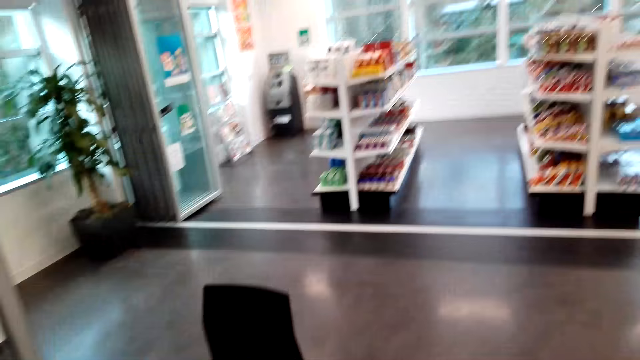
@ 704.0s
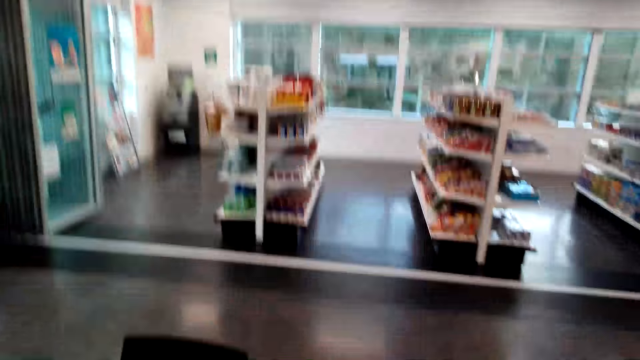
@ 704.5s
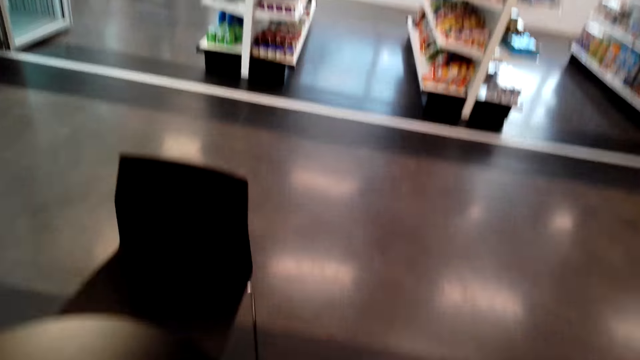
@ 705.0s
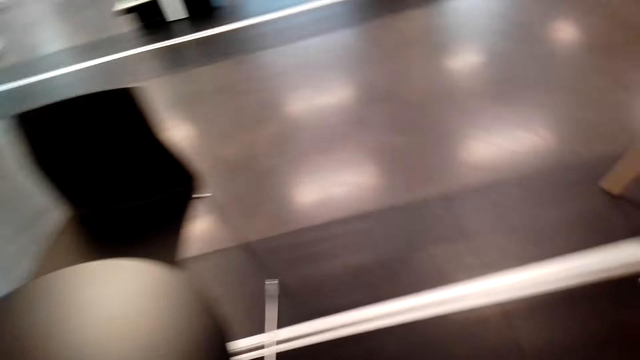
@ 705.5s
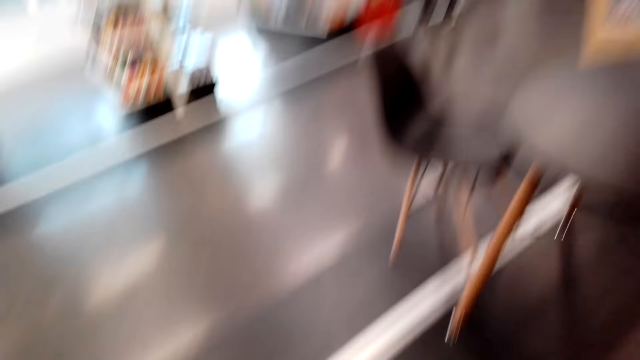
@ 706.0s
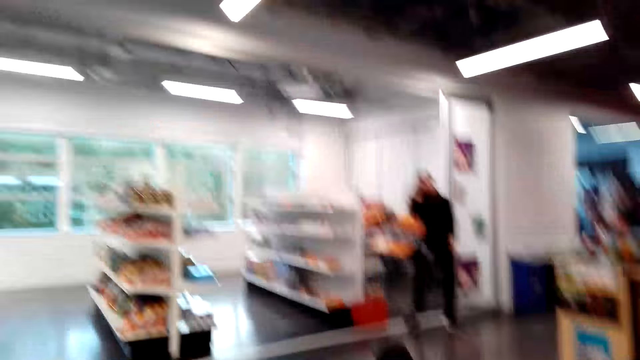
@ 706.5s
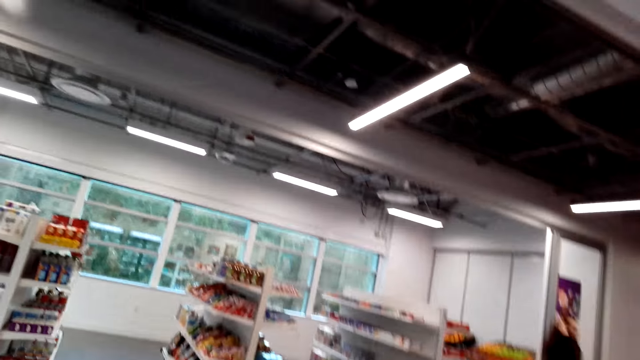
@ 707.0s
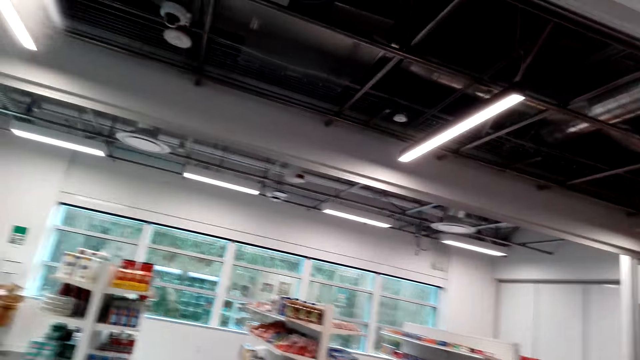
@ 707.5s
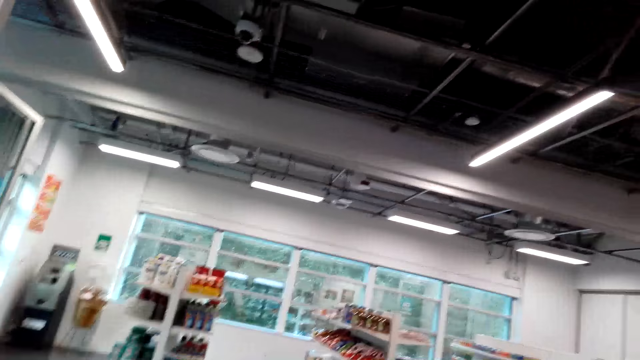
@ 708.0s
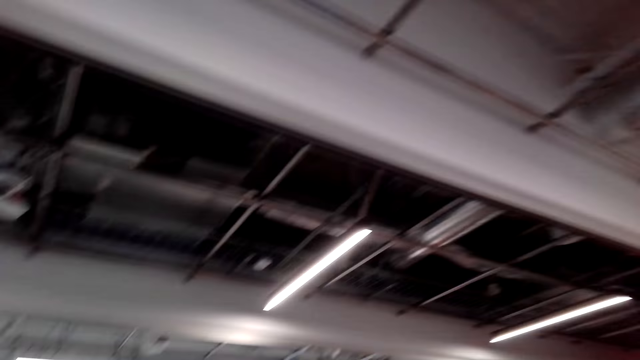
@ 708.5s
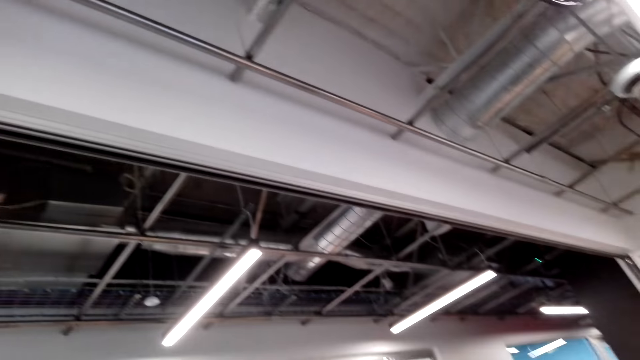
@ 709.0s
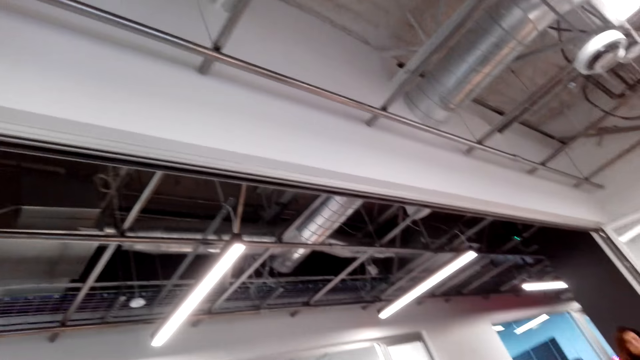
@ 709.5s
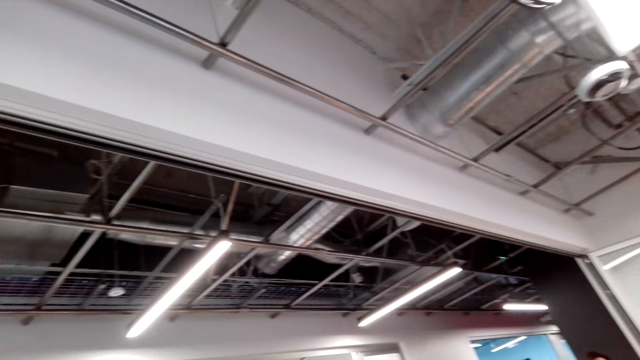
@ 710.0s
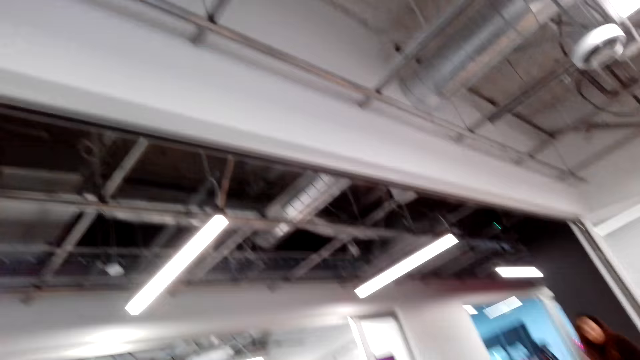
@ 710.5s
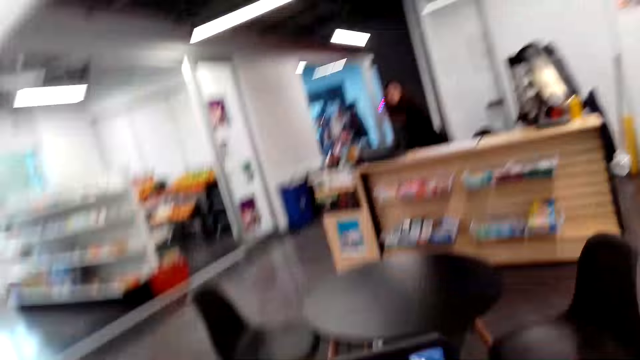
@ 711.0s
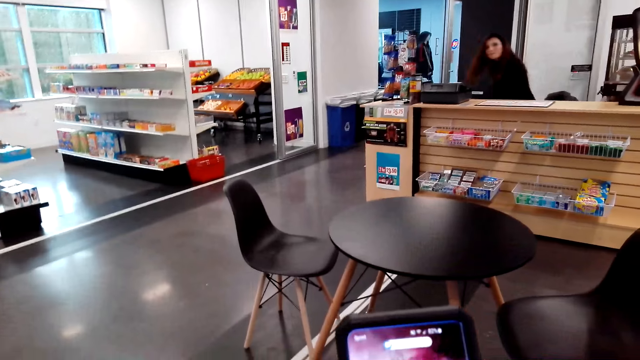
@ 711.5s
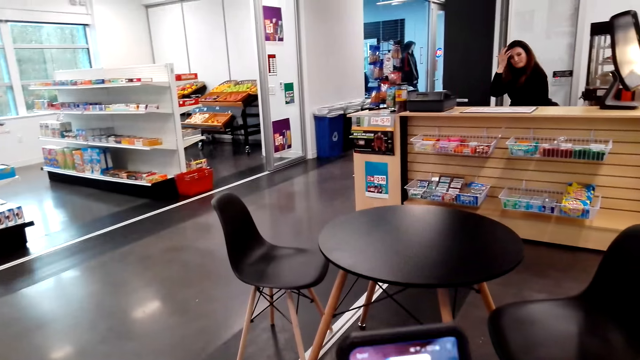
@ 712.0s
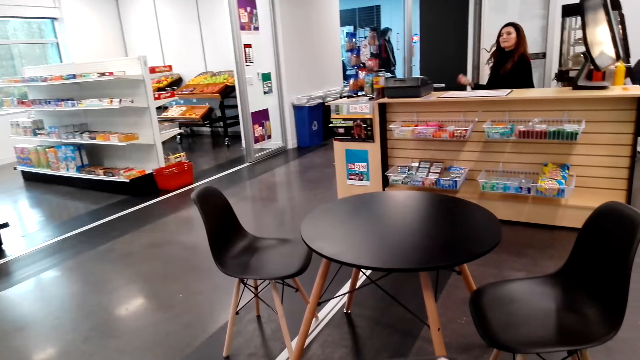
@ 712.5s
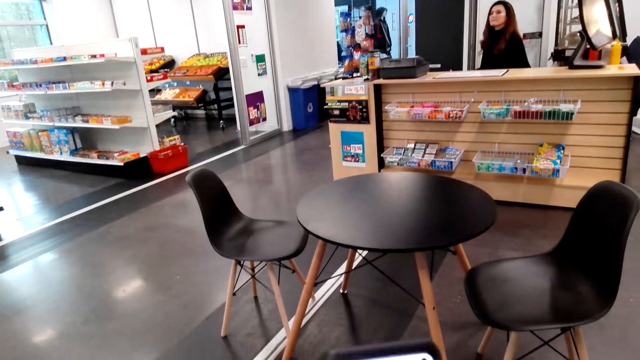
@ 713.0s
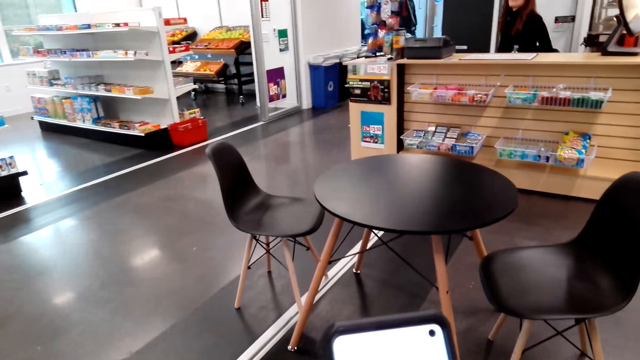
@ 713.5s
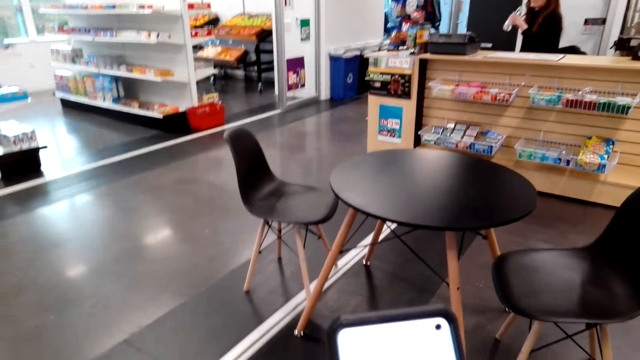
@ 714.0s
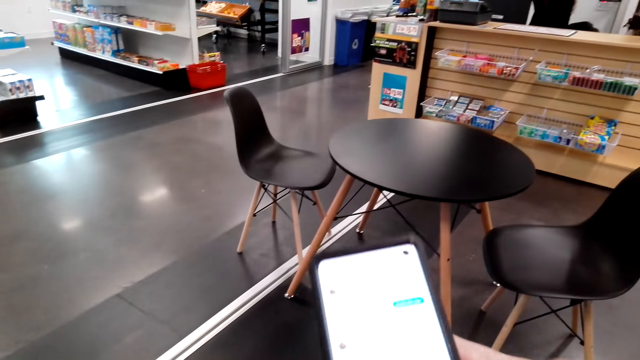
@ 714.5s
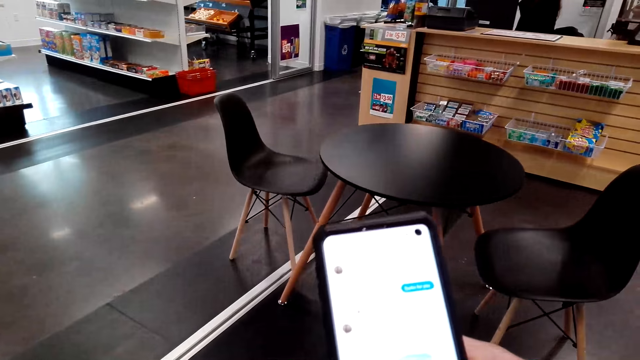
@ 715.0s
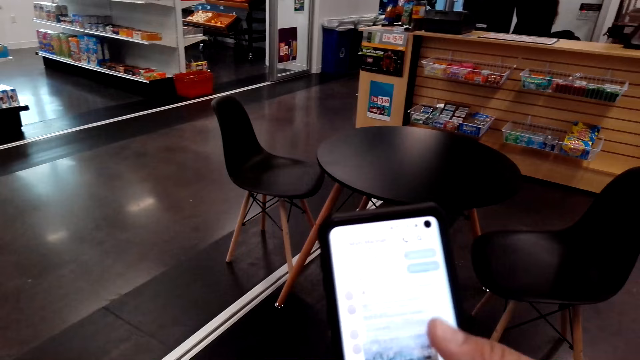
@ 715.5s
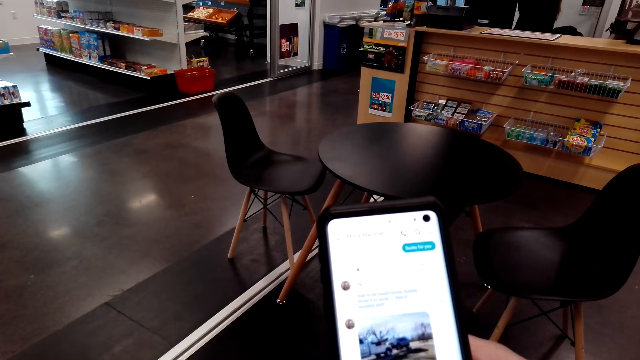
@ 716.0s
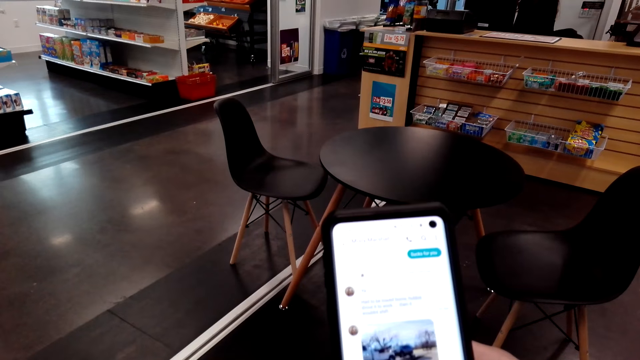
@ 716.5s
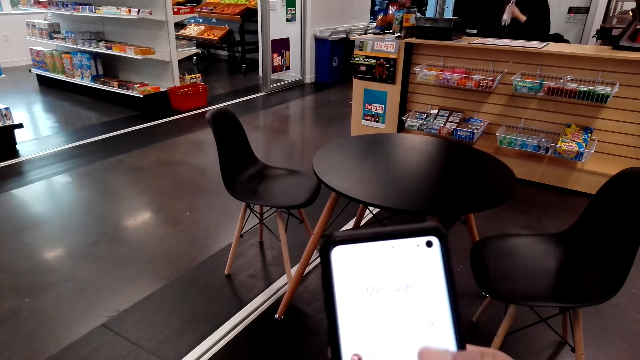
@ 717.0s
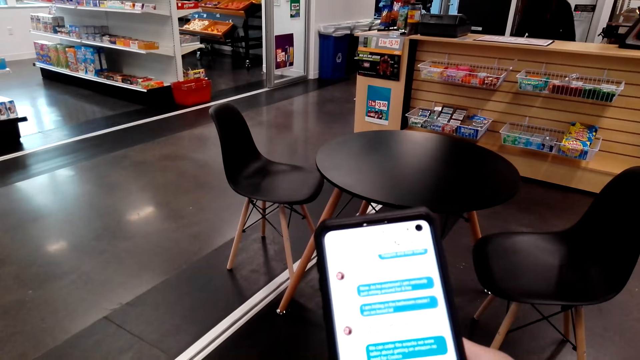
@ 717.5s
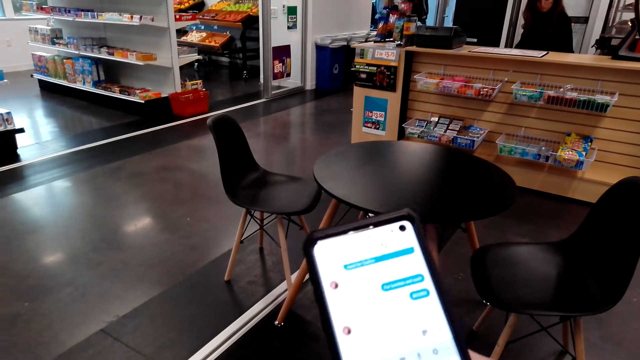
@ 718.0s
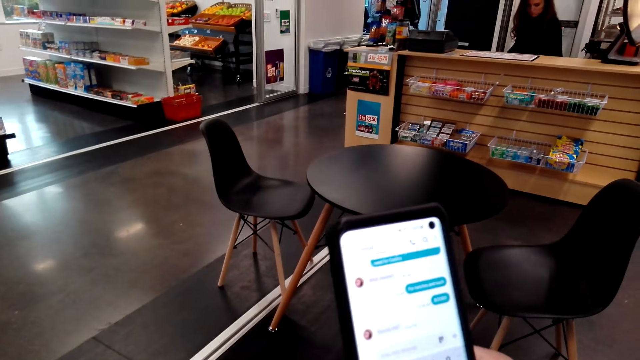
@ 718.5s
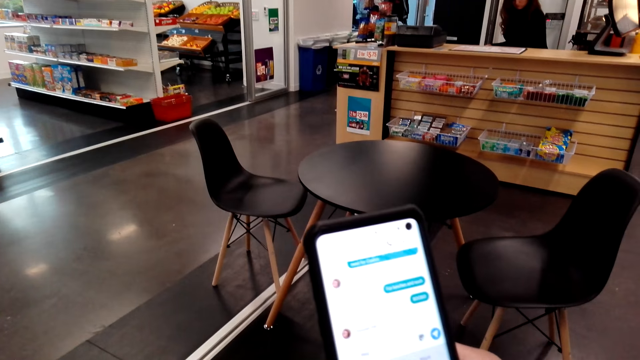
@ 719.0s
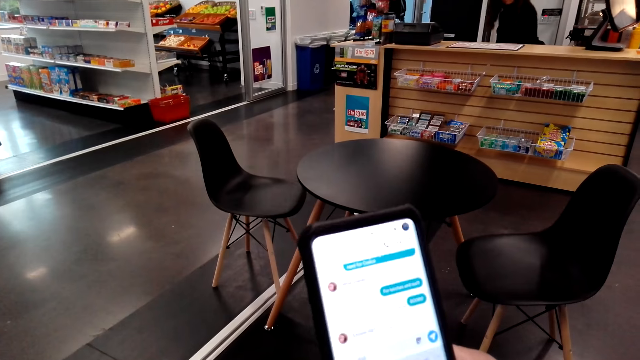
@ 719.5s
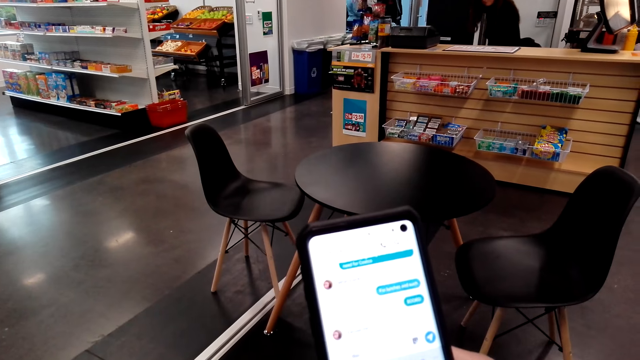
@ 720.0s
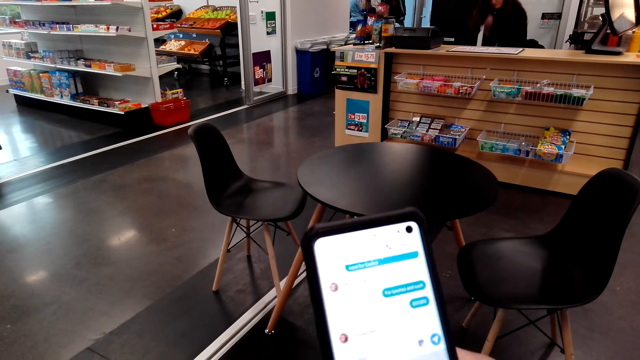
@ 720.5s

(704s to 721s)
The camera wearer places the shopping bag on the table. They look around. They look around. They hold a phone. They scroll through the phone.
